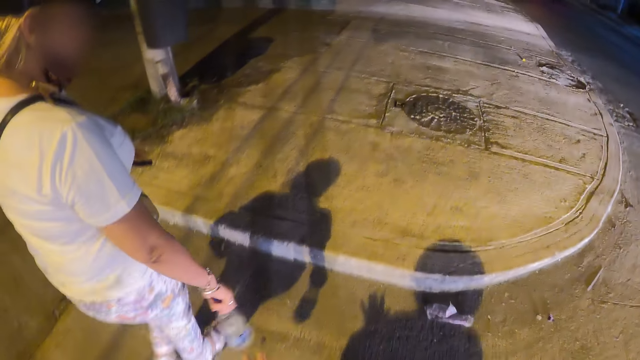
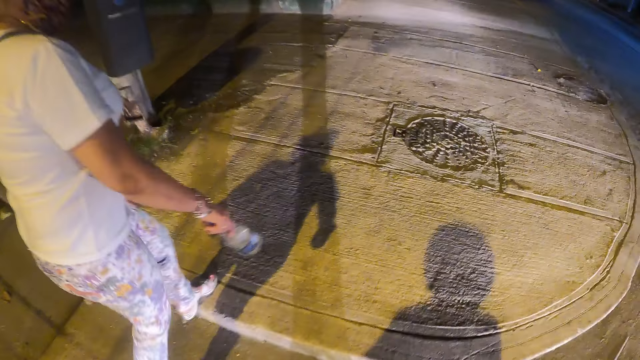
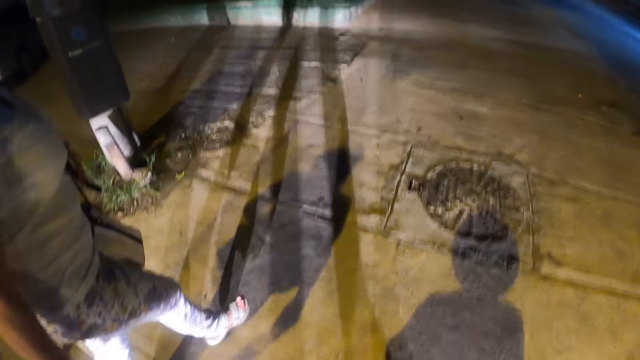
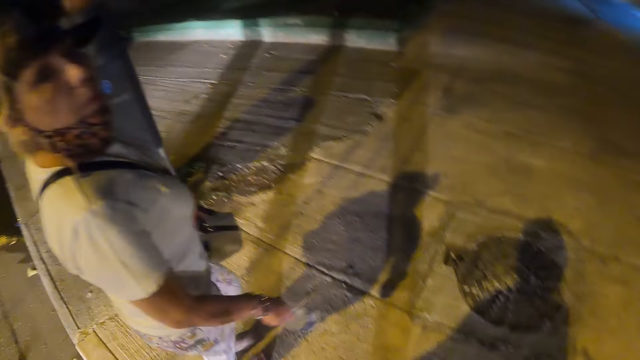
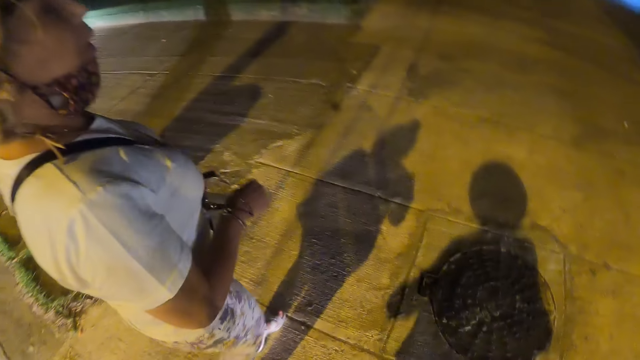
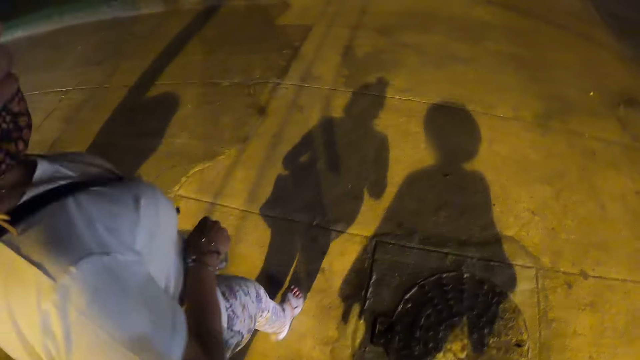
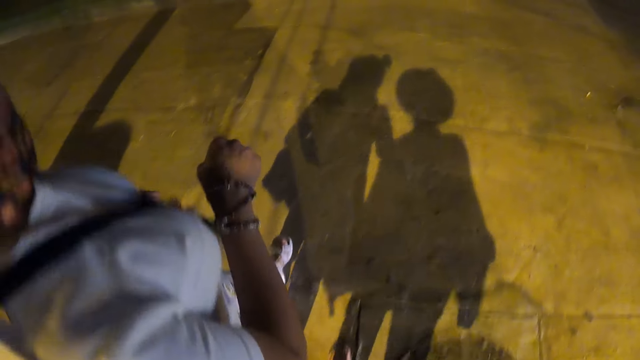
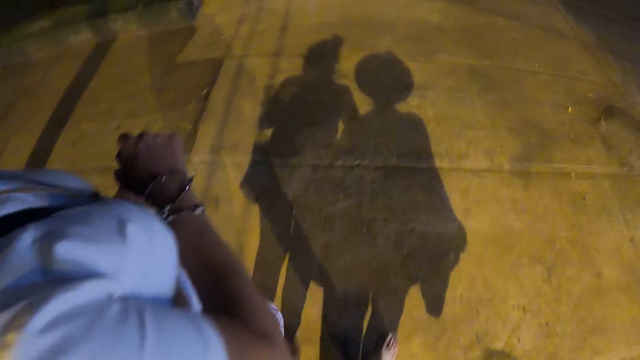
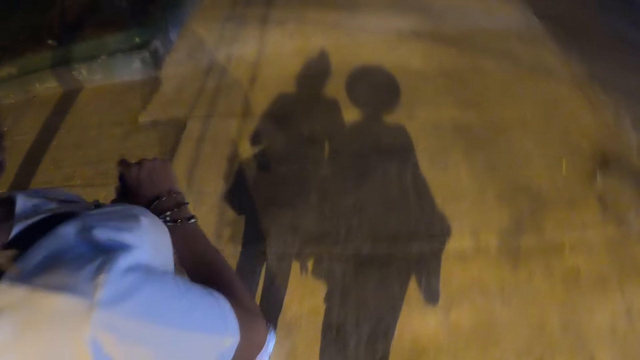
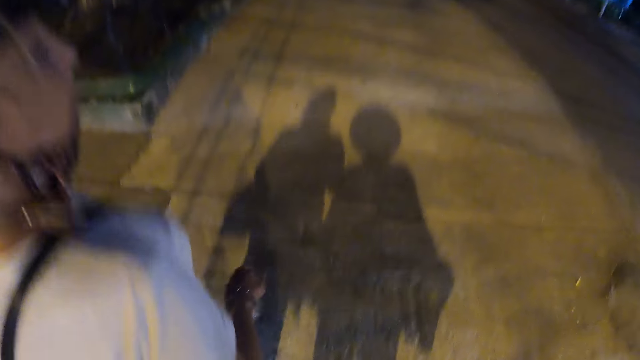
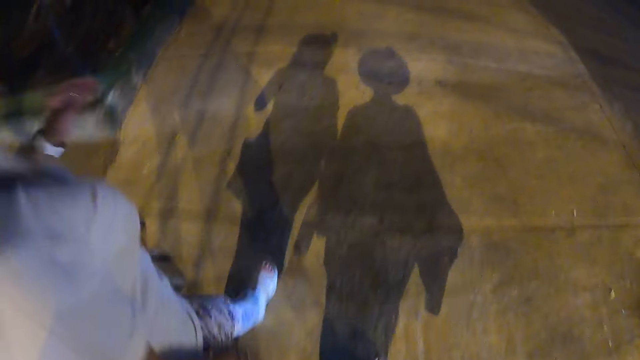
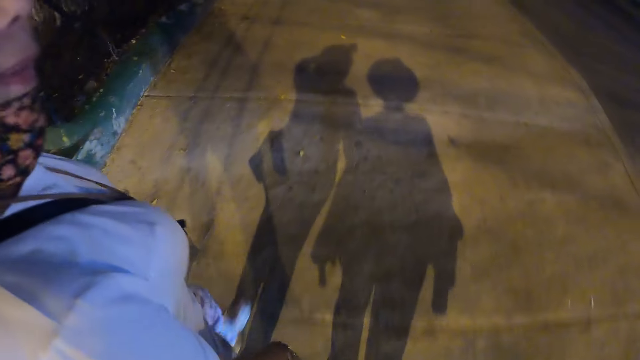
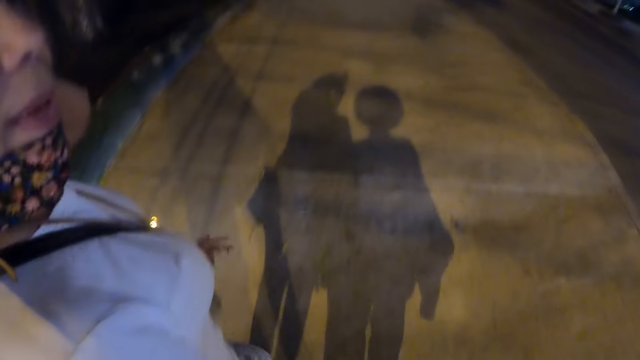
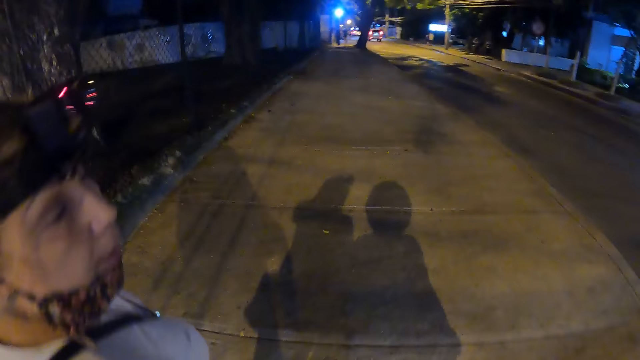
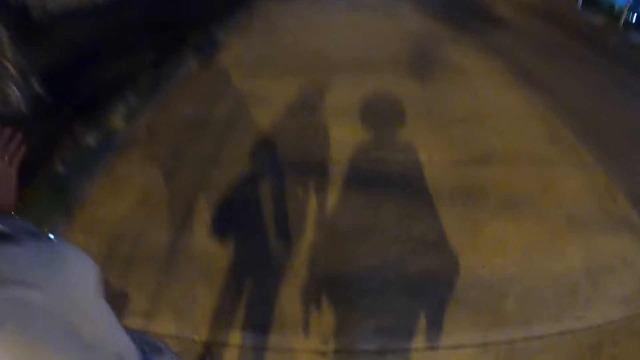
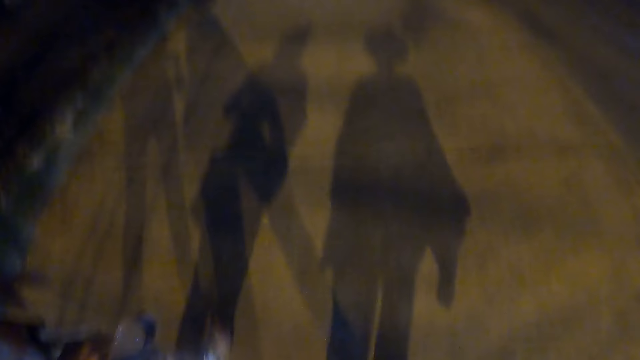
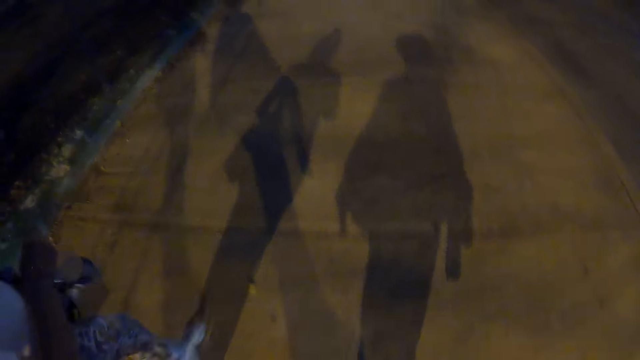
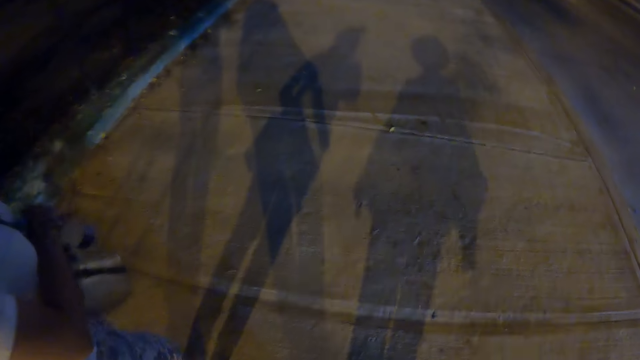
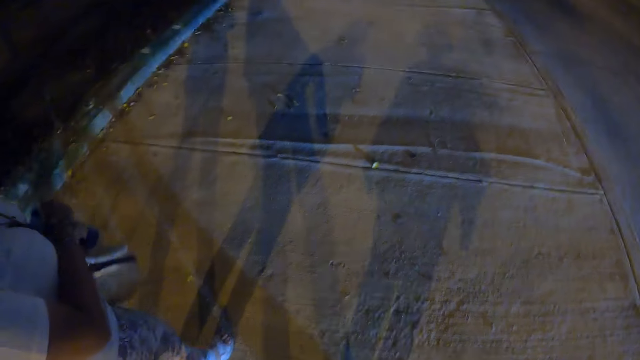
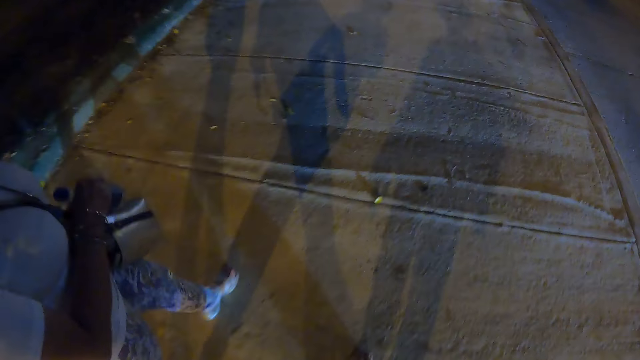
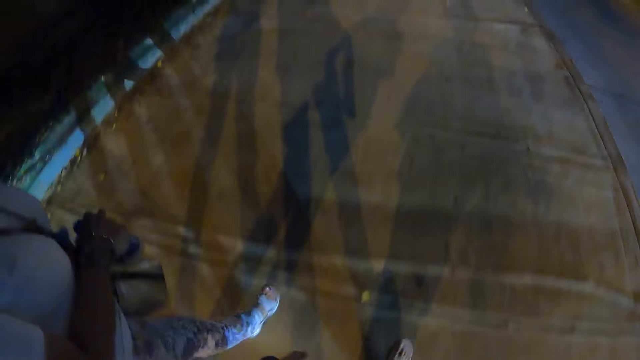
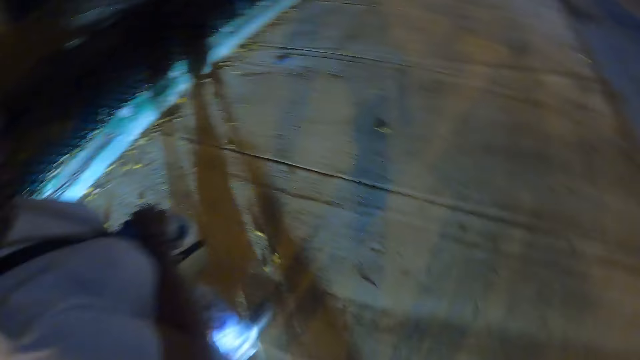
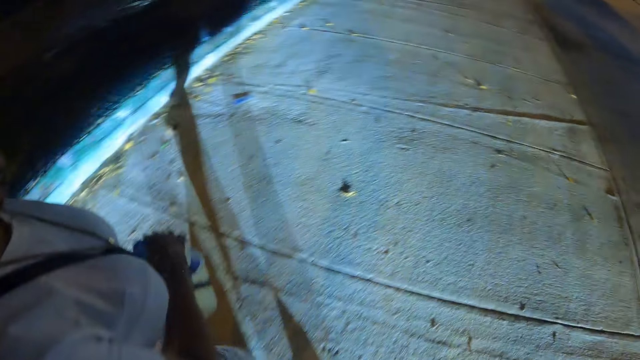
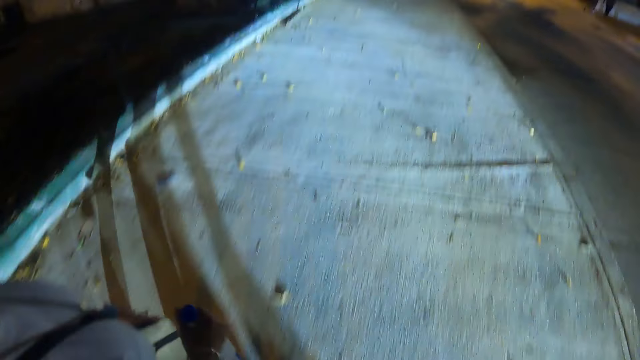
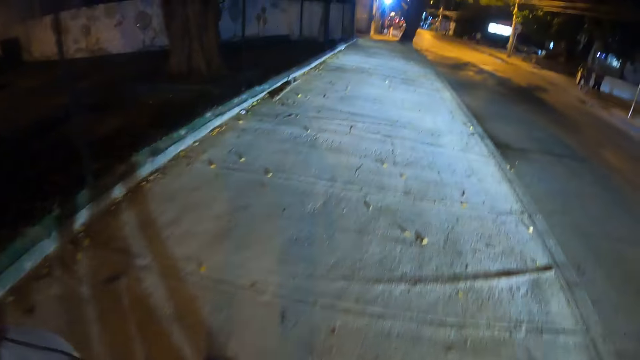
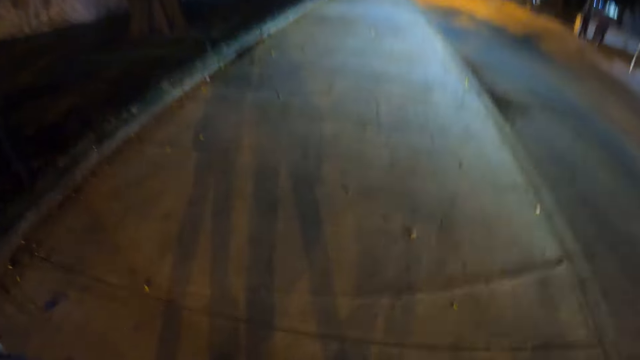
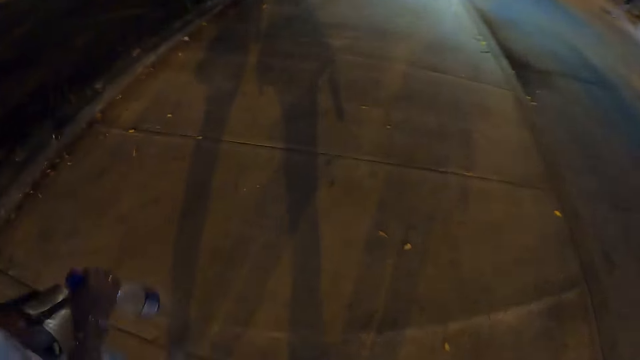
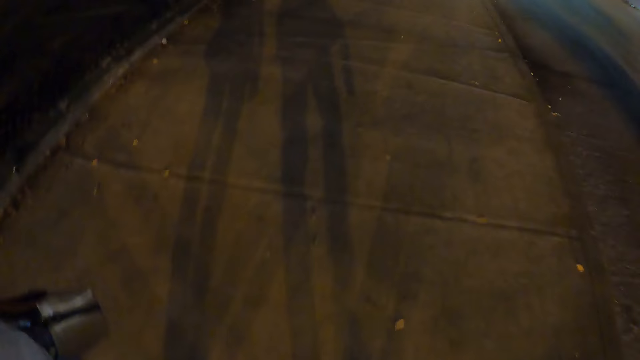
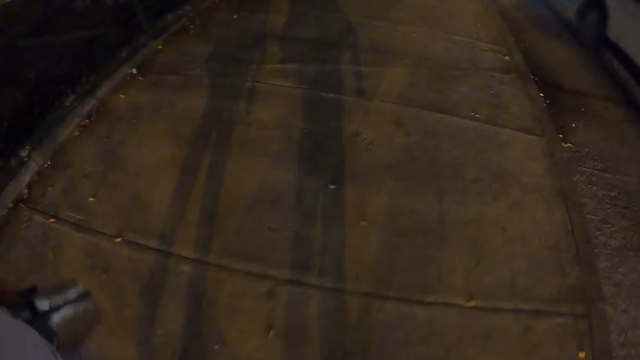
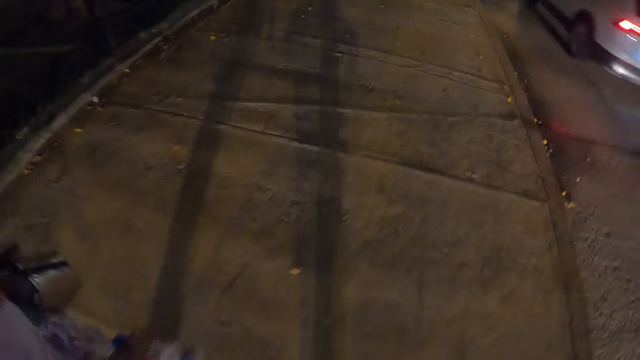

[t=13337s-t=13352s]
The person raises her hand. The camera wearer walks along the street.

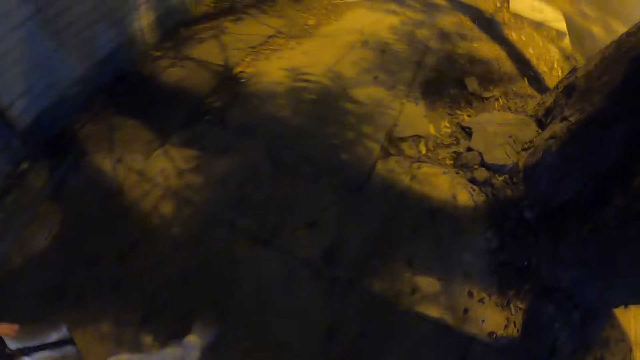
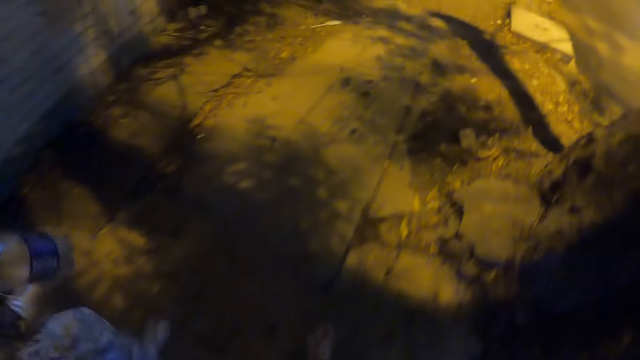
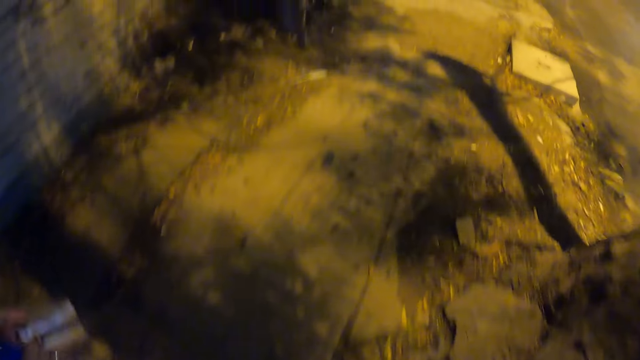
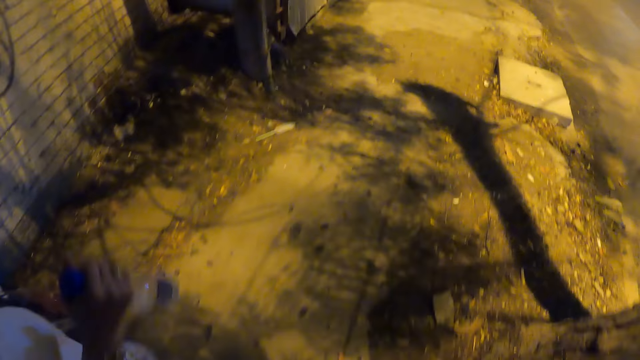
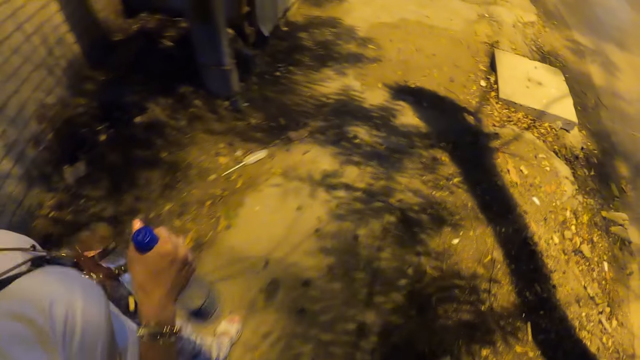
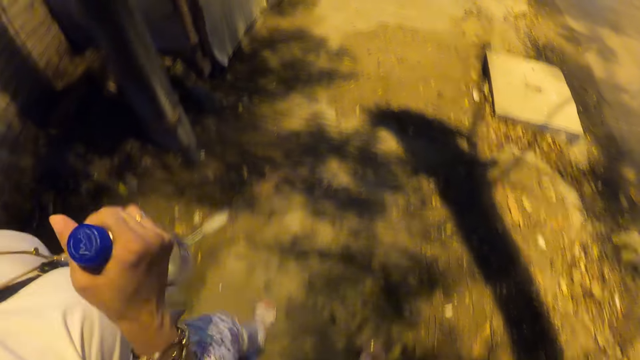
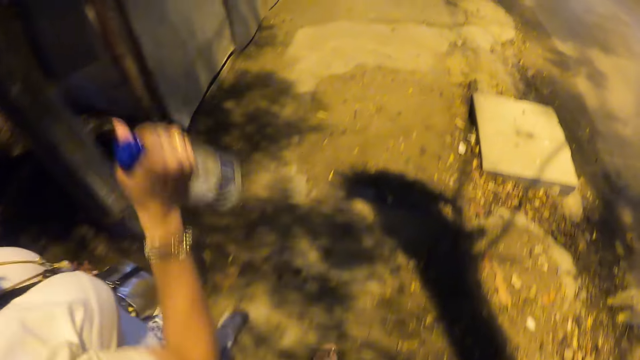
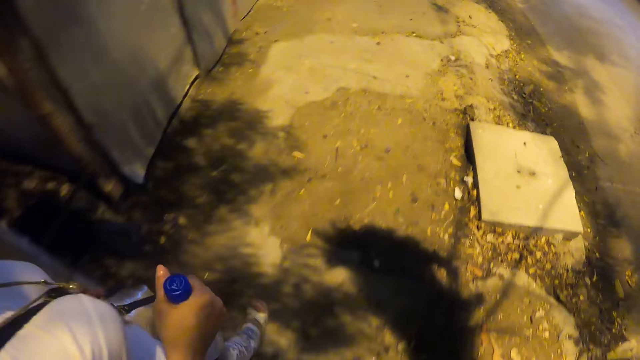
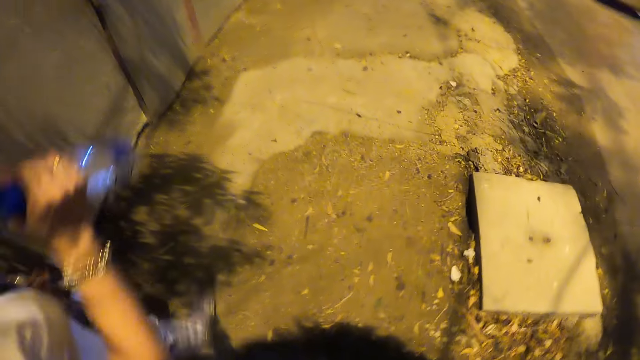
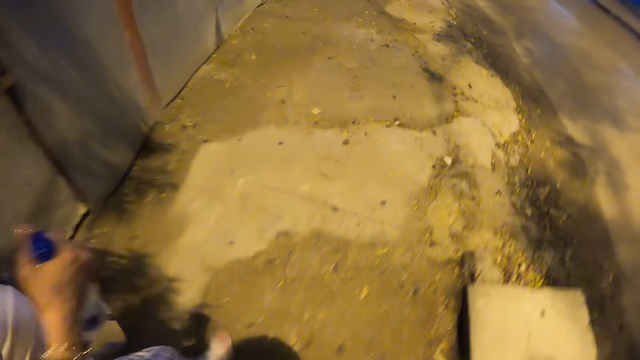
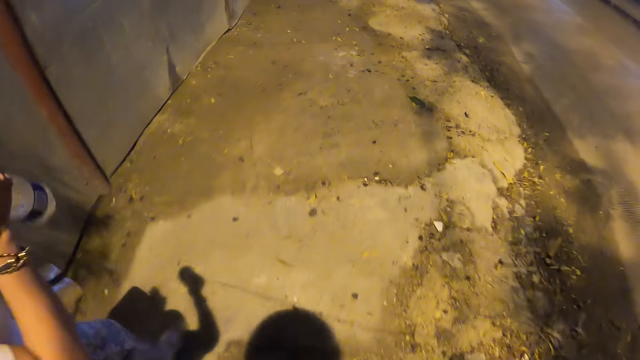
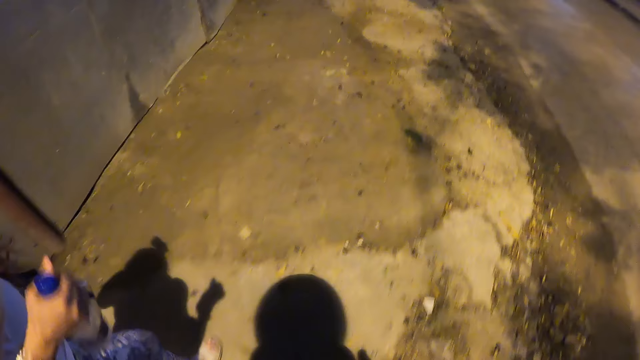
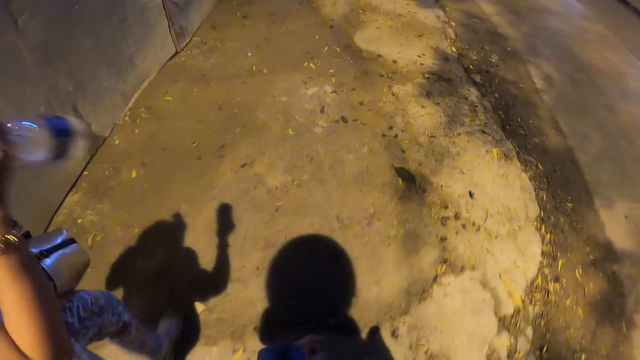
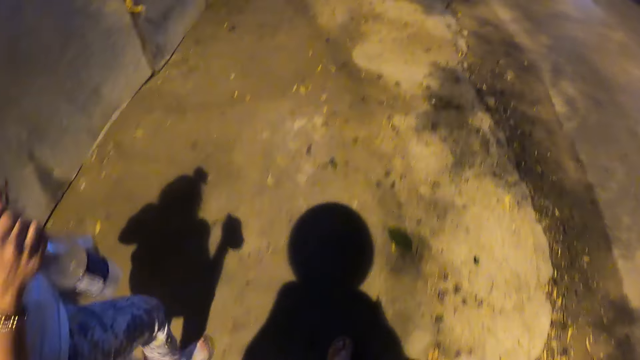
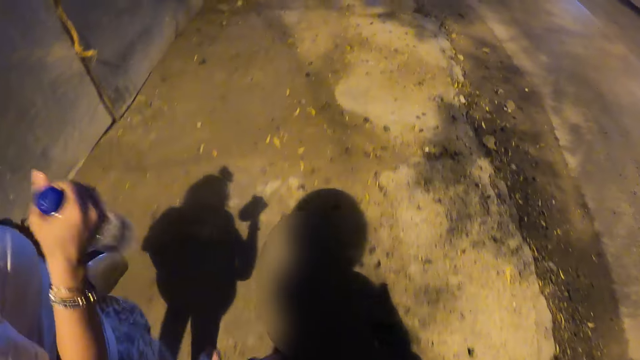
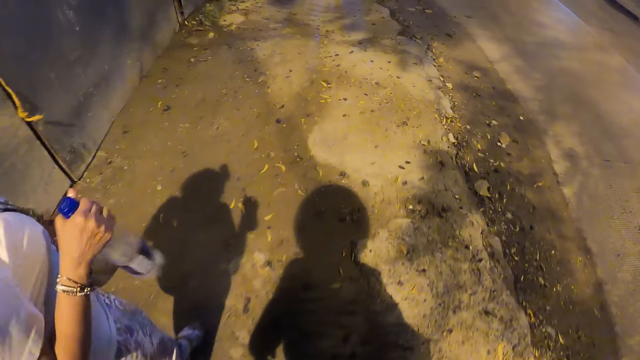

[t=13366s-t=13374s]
A lady moves the hand holding the bottle.
